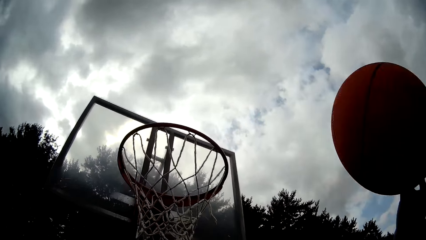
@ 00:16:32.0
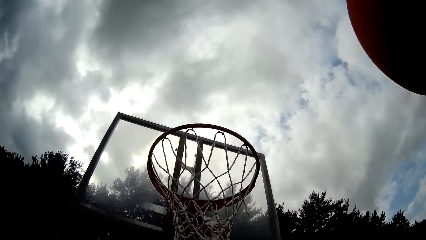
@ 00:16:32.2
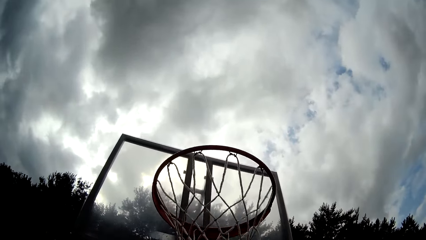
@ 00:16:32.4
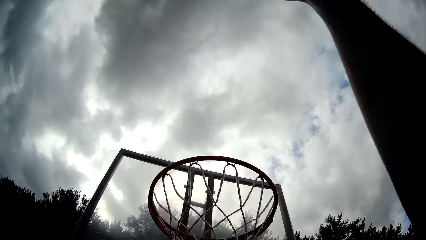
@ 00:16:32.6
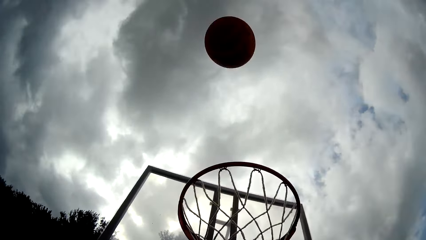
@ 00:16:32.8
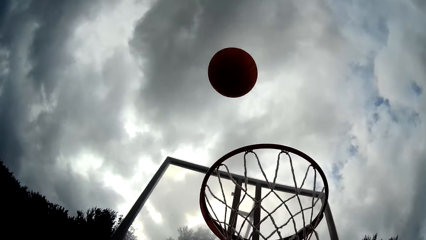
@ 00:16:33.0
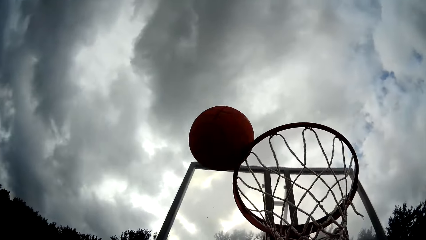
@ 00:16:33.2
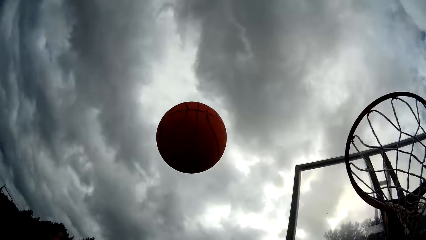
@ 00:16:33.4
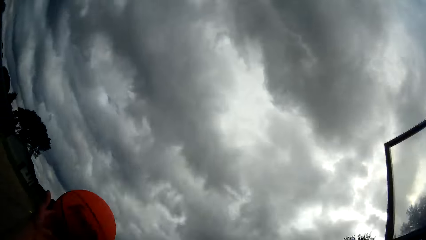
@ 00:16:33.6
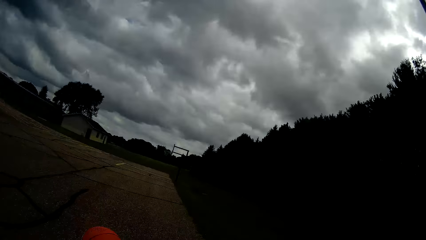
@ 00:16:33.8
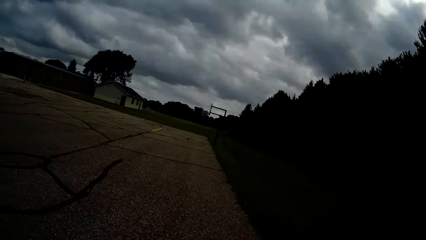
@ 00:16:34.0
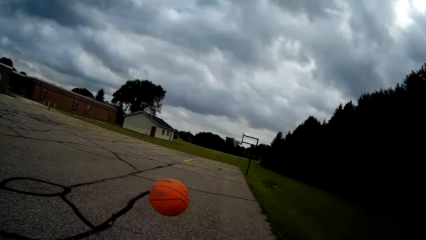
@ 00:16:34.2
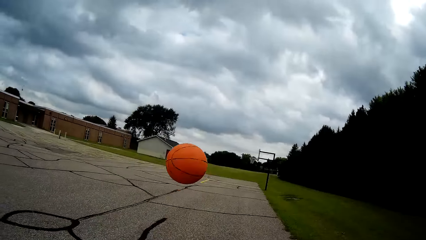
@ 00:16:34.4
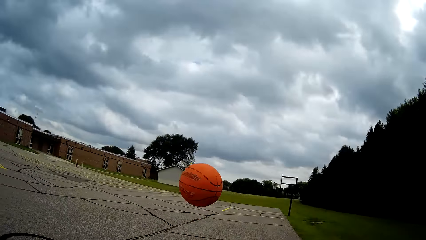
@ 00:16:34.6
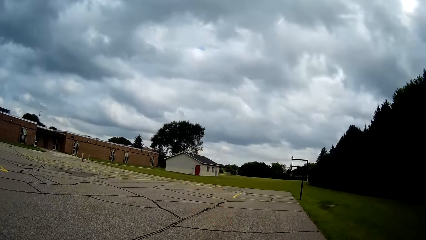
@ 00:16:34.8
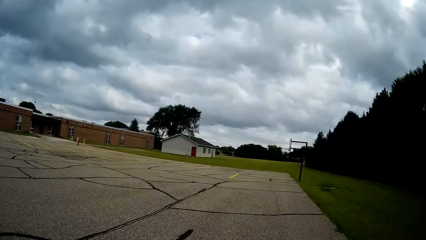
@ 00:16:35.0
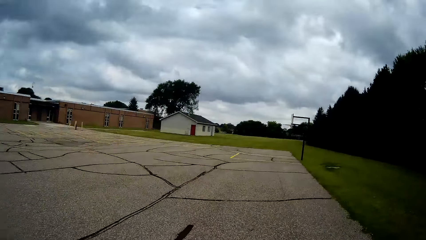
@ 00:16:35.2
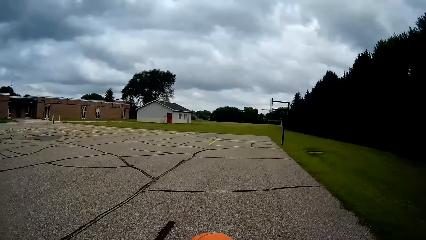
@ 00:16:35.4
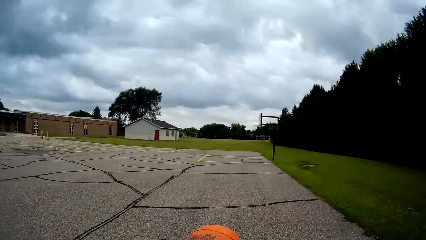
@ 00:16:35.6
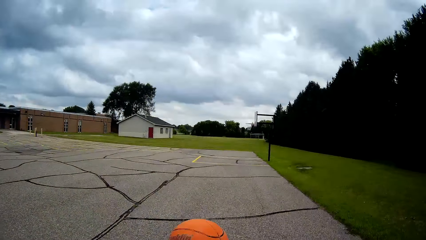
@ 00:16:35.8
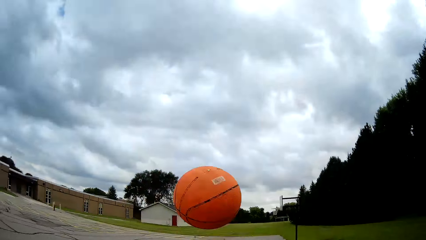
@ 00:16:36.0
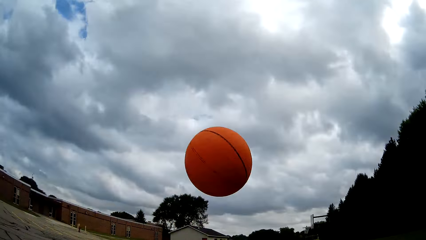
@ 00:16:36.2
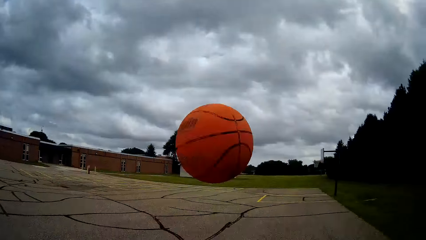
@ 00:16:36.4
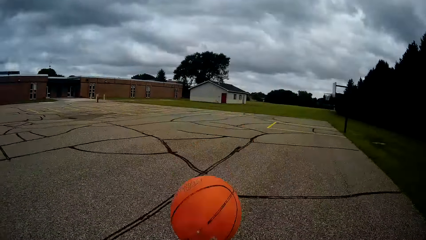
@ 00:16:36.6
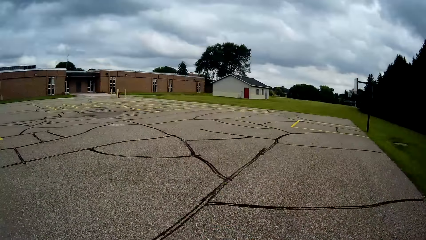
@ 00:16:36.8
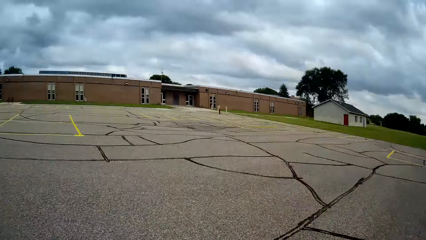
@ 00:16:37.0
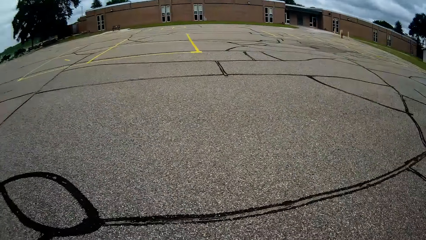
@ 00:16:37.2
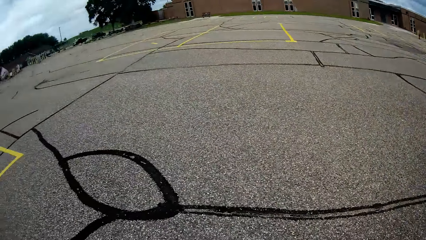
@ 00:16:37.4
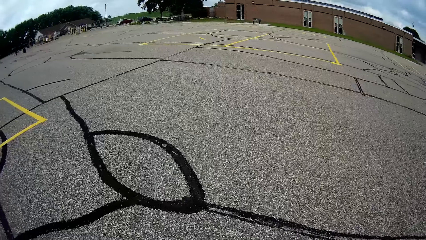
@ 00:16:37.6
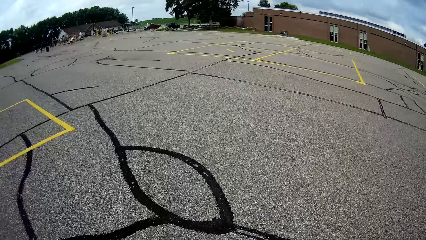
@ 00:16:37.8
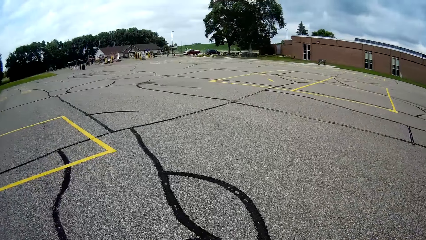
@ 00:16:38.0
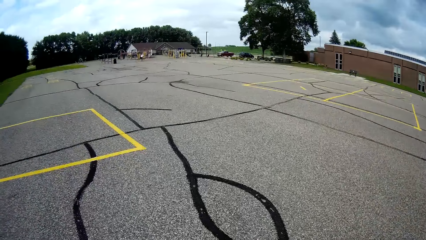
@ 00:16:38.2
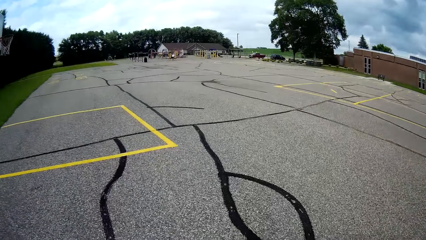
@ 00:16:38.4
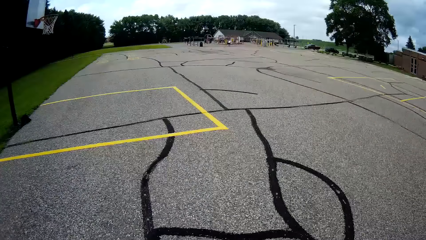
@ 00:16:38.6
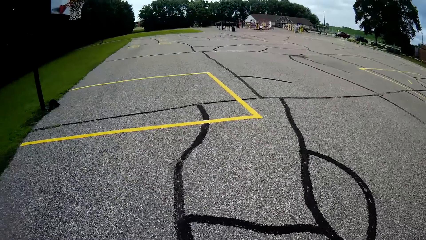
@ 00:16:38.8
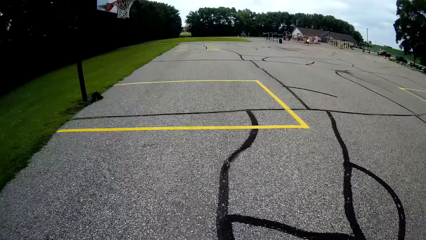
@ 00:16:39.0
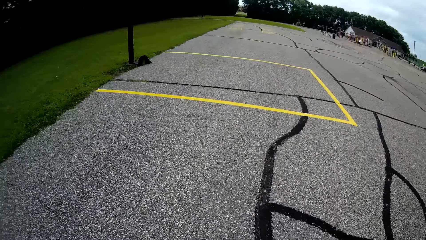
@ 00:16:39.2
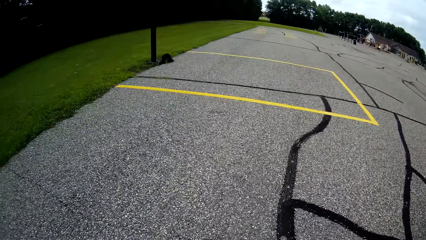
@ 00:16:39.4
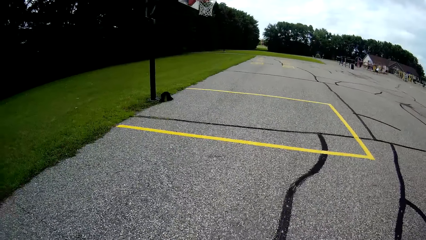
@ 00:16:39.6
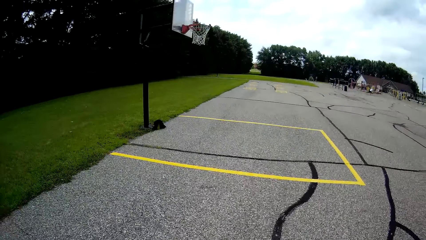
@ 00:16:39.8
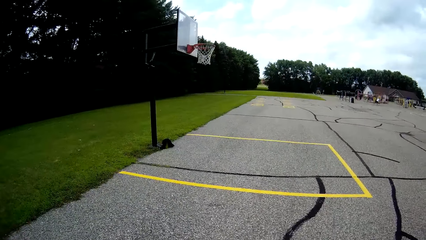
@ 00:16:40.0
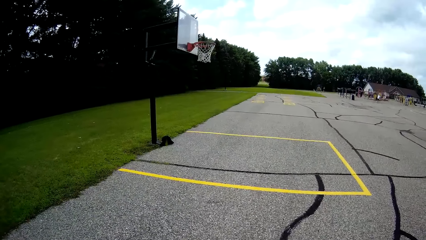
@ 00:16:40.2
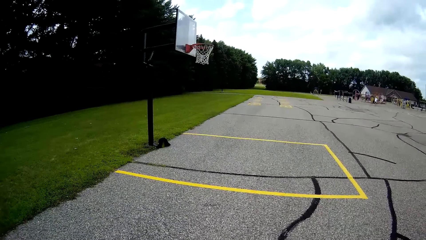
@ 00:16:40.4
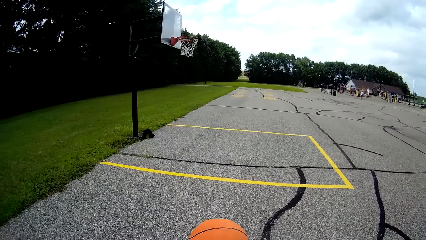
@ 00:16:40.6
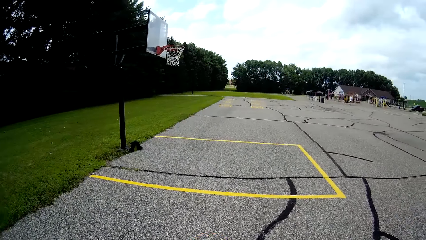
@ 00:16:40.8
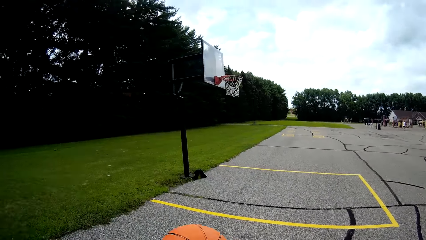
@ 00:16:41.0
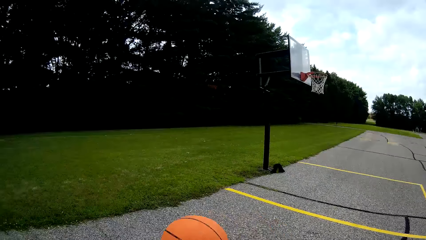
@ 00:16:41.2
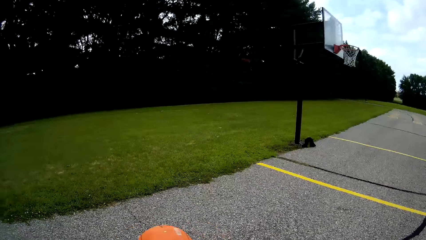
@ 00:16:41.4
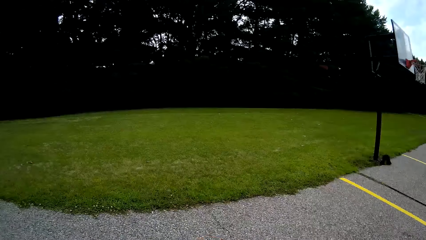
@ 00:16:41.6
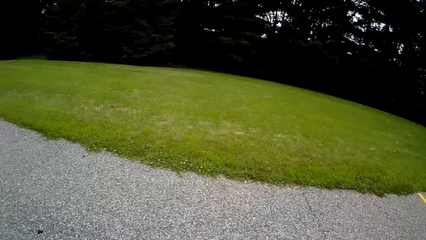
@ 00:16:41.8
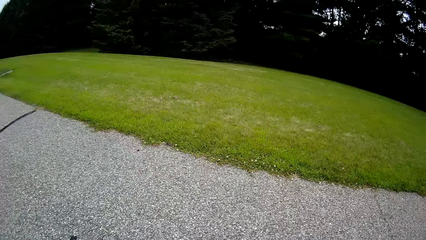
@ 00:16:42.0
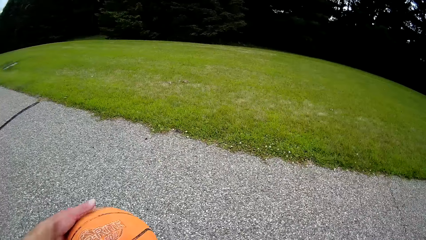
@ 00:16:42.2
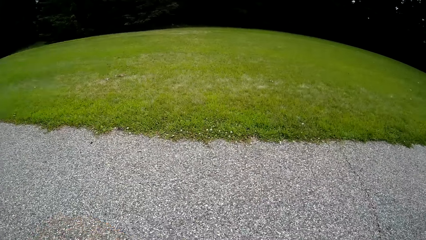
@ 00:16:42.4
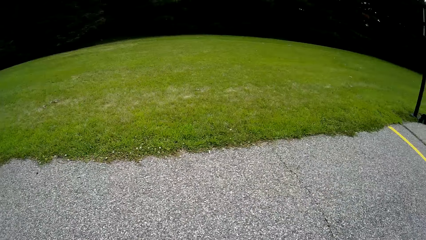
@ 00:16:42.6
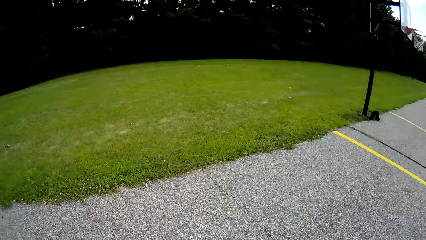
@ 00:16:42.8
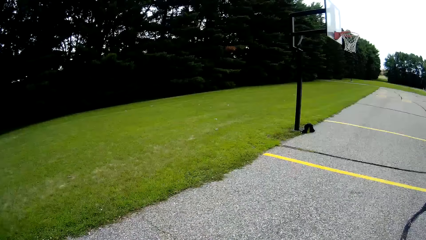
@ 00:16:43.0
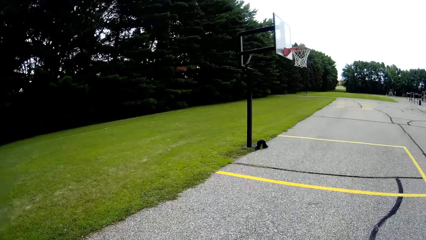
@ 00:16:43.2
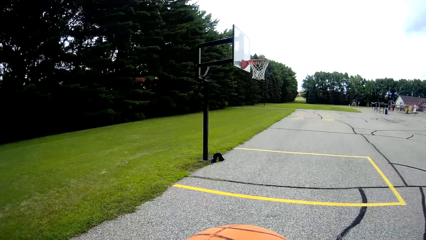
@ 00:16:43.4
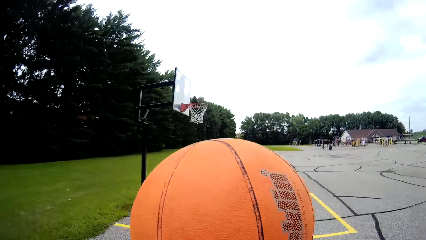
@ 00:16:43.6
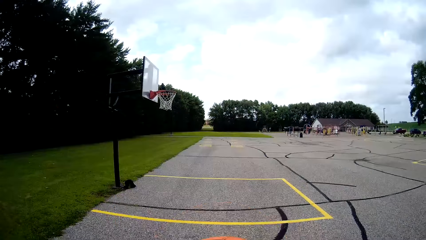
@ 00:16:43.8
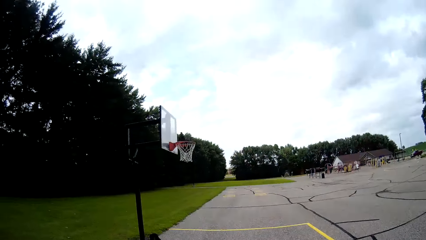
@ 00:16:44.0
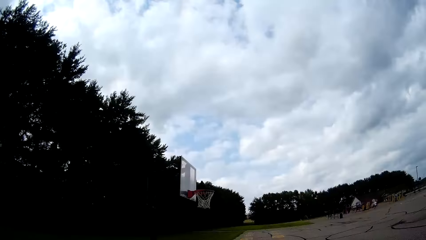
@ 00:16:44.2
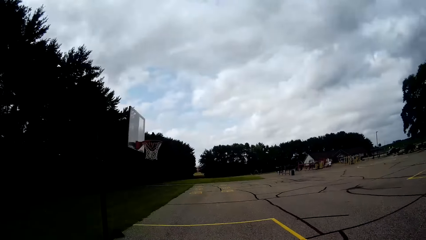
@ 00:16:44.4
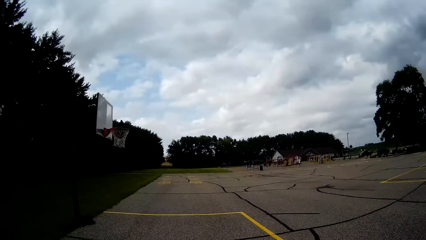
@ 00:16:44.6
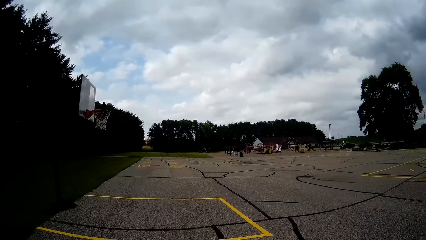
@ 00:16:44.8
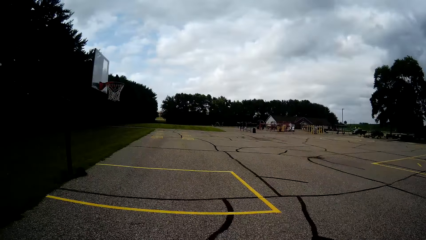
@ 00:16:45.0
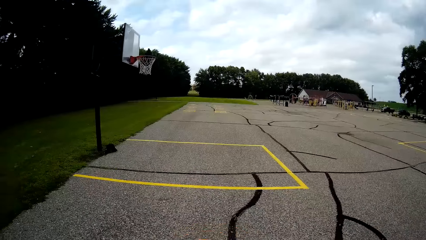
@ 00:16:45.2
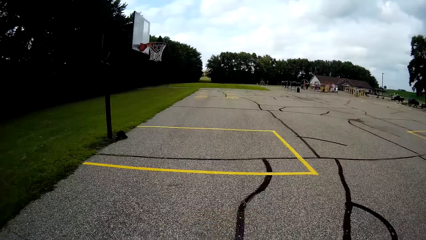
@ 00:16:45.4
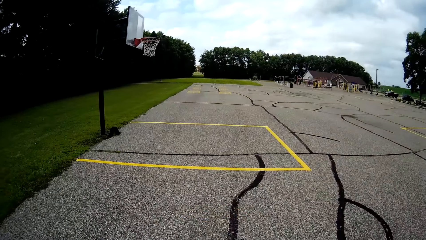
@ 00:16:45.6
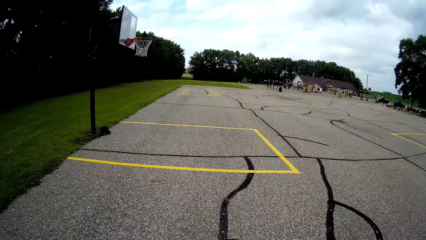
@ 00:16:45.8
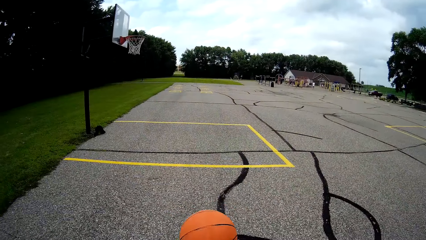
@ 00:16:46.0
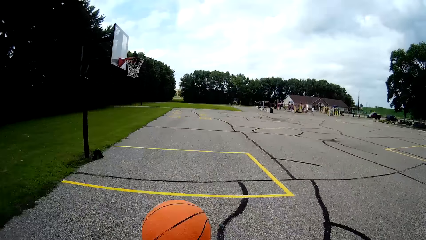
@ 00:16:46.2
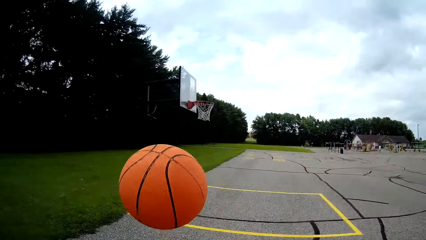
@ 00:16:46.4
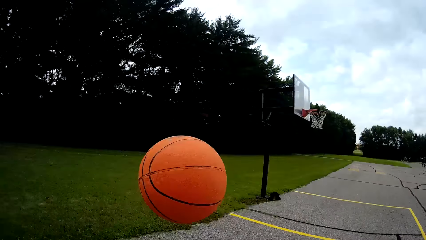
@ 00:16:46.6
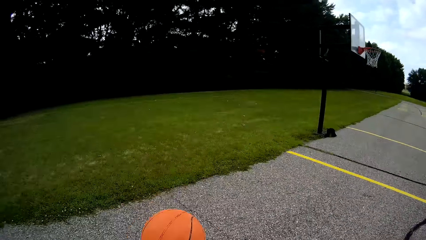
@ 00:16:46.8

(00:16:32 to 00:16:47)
The camera wearer catches the basketball with his right hand. He throws the basketball at the backboard with his right hand. He catches the basketball with his left hand. He bounces the basketball around the basketball court. He plays with the ball.
